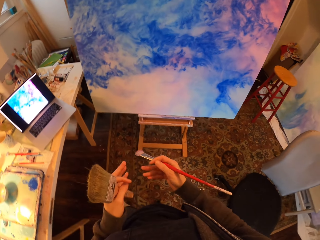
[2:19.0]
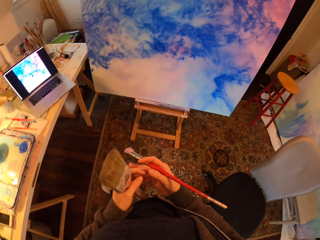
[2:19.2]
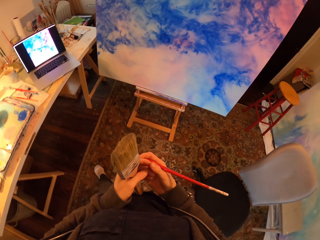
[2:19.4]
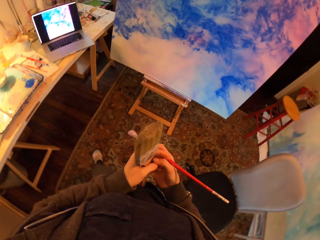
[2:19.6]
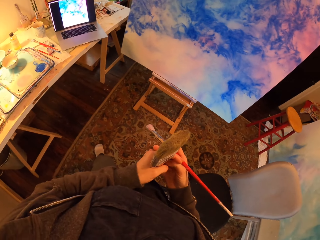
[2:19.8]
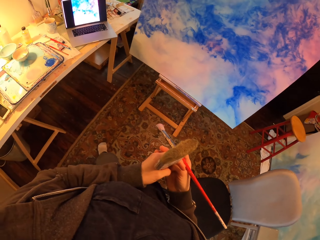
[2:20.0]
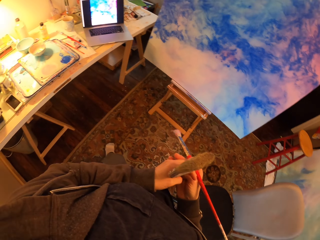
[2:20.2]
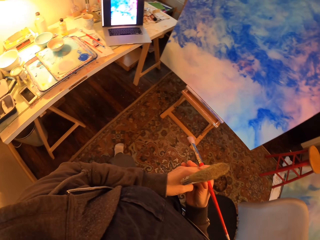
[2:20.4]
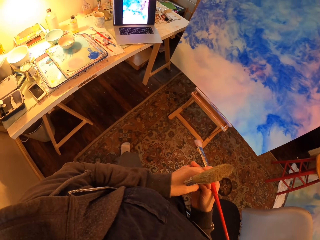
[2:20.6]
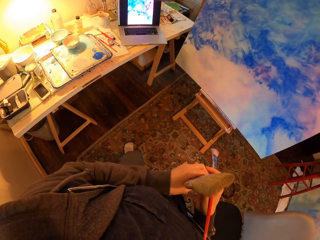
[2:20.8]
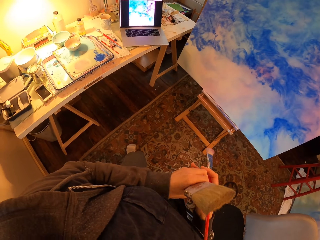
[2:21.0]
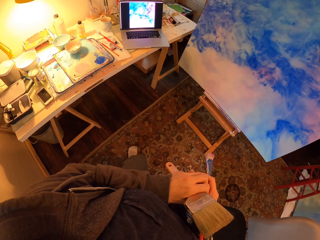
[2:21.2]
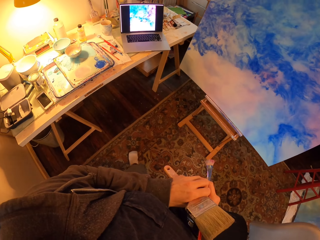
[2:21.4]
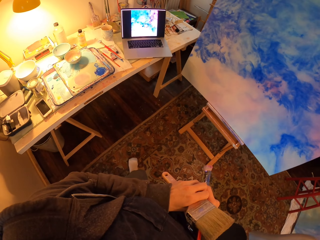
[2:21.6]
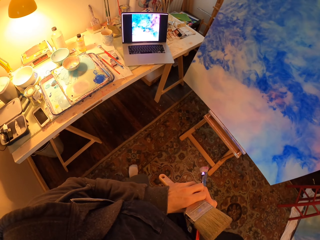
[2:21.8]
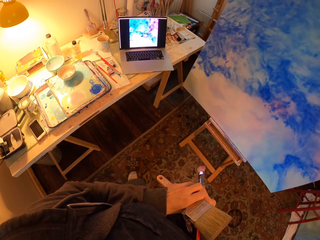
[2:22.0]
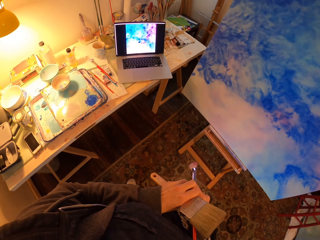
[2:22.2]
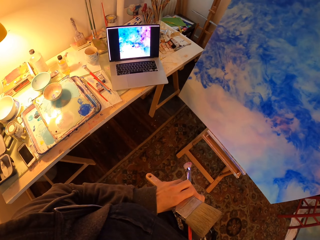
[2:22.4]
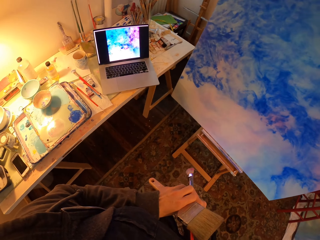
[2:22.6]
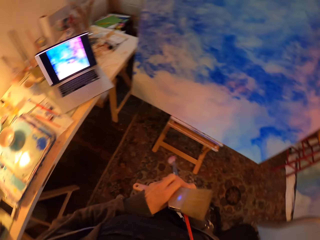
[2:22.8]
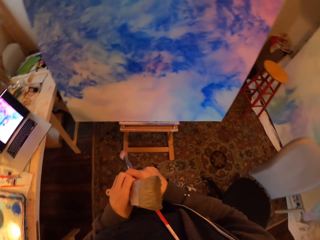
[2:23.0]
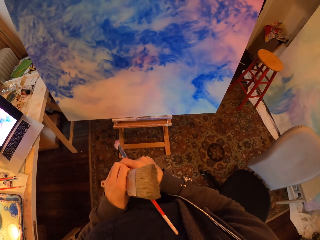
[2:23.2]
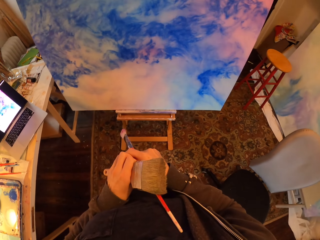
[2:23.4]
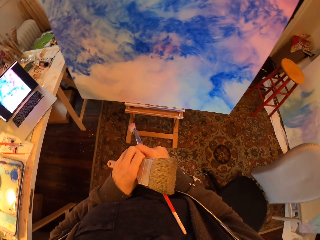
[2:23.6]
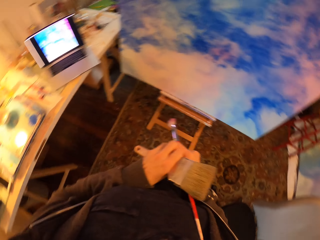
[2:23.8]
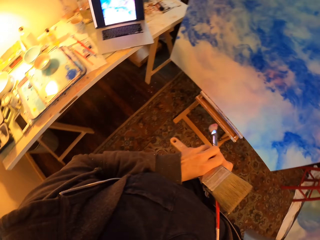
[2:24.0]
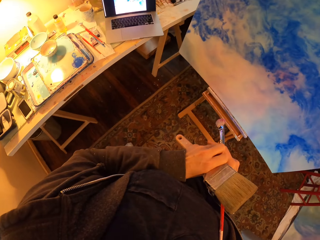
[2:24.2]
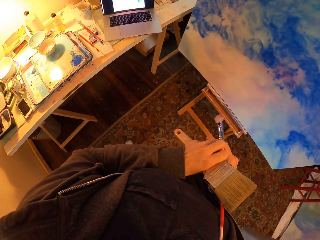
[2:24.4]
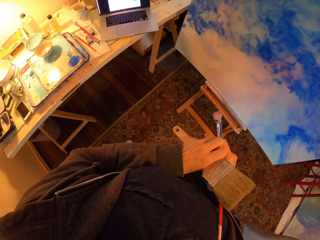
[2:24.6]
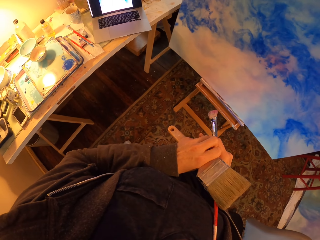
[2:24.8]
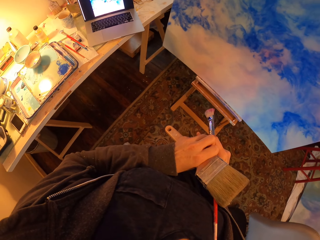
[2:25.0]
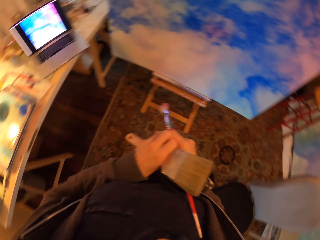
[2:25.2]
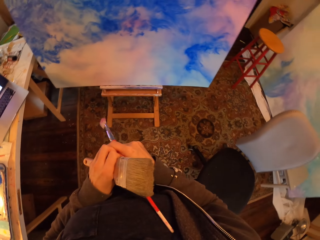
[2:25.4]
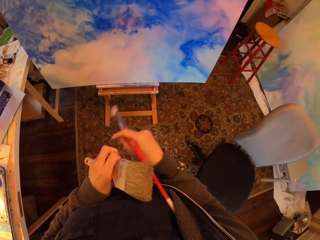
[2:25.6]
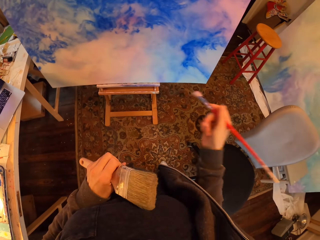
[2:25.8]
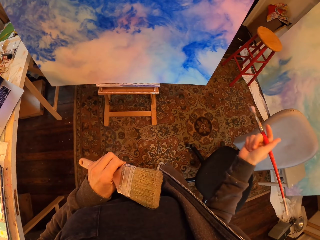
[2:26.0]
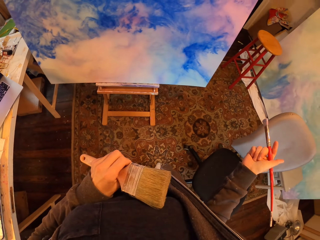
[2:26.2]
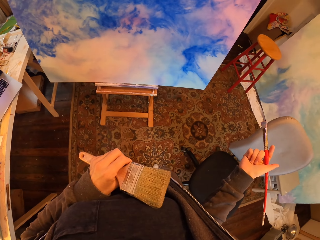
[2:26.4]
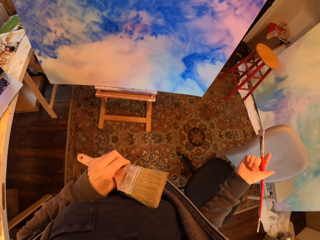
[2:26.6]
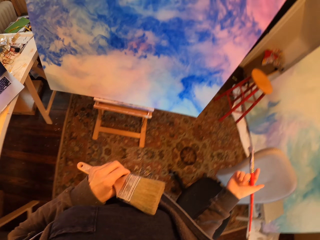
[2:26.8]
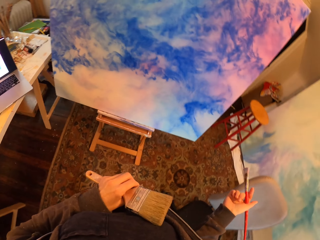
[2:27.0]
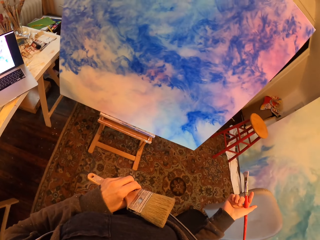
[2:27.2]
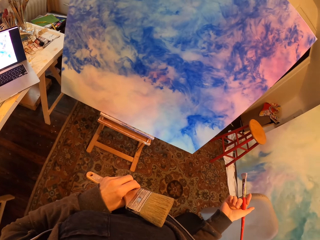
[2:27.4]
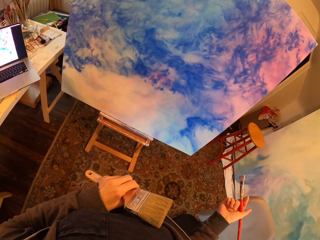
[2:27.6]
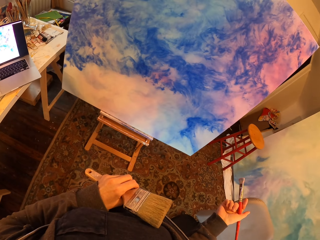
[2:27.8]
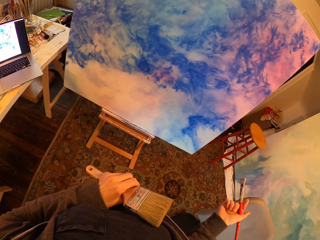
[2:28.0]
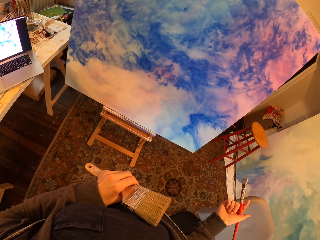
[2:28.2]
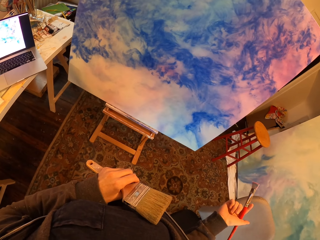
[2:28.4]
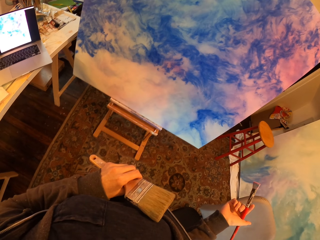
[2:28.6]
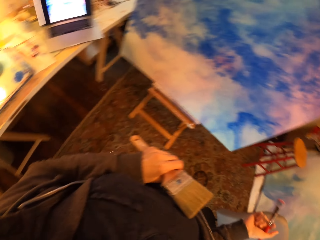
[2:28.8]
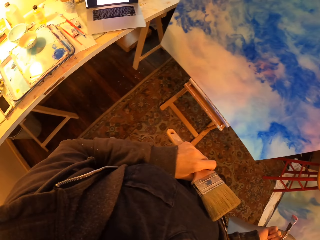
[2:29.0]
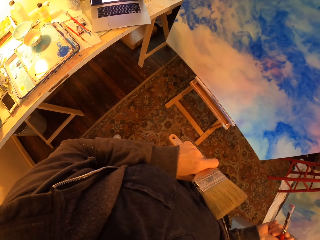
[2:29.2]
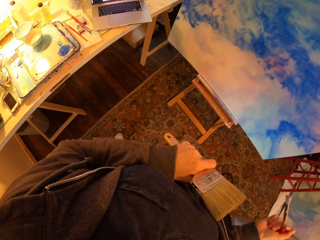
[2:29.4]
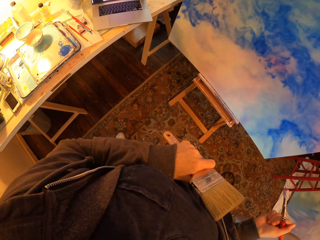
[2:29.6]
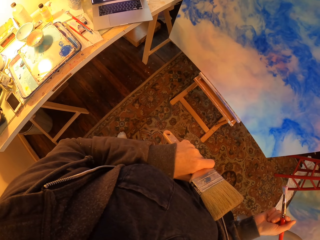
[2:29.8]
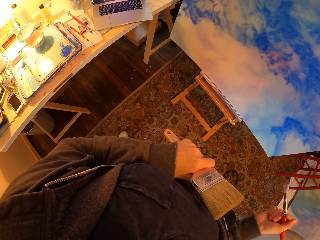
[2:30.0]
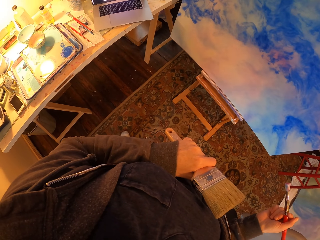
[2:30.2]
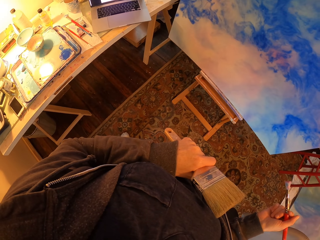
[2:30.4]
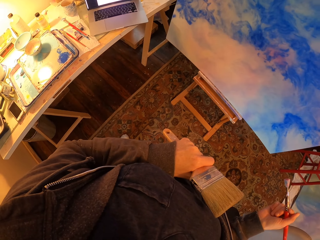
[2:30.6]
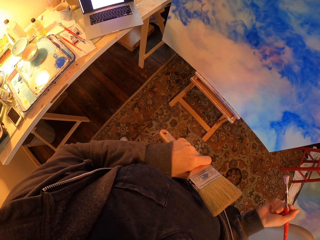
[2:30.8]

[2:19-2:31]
The camera wearer stares around.

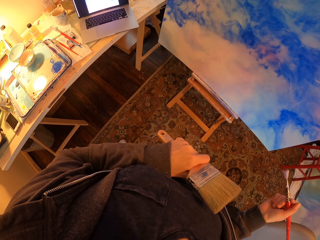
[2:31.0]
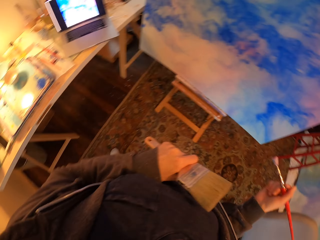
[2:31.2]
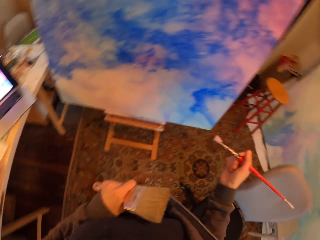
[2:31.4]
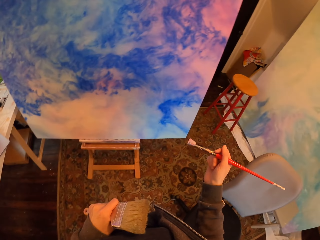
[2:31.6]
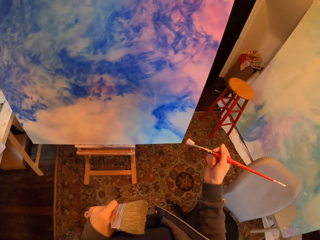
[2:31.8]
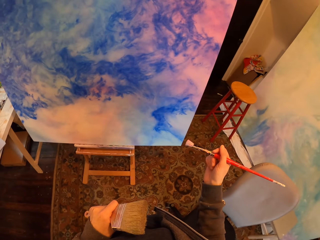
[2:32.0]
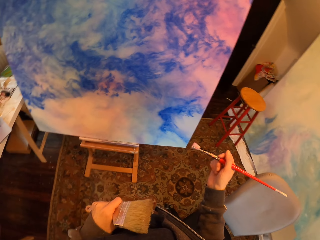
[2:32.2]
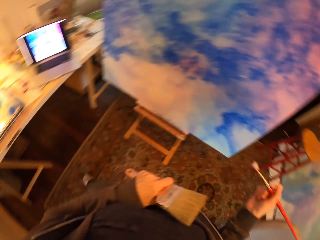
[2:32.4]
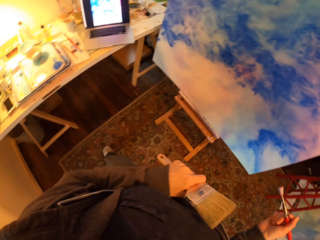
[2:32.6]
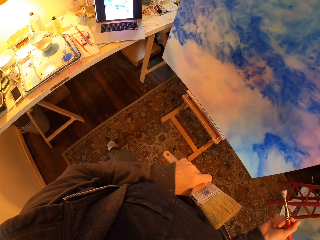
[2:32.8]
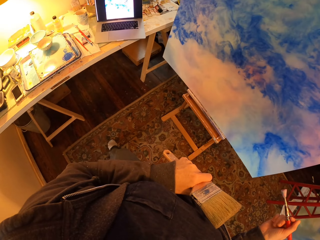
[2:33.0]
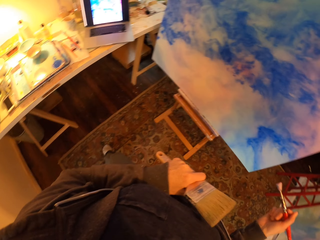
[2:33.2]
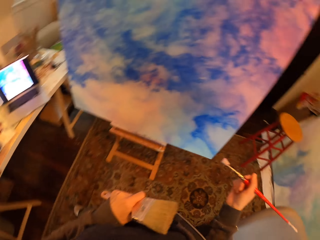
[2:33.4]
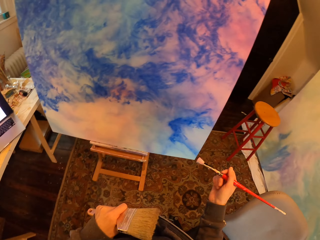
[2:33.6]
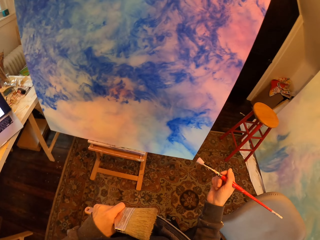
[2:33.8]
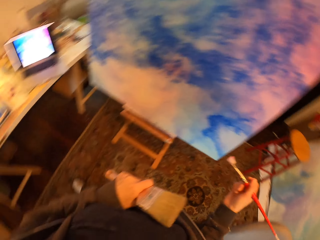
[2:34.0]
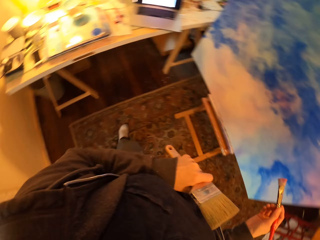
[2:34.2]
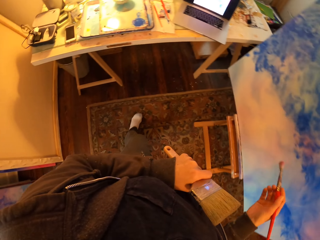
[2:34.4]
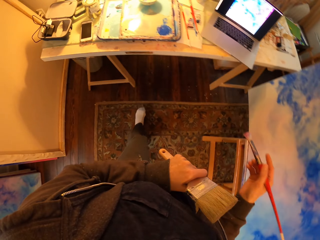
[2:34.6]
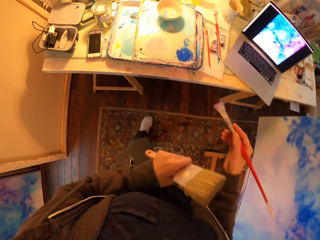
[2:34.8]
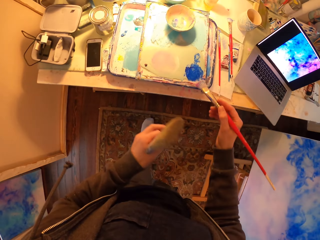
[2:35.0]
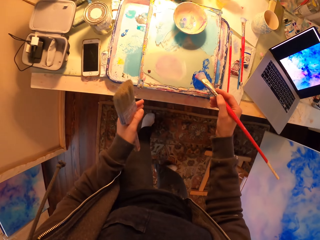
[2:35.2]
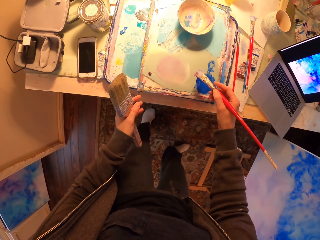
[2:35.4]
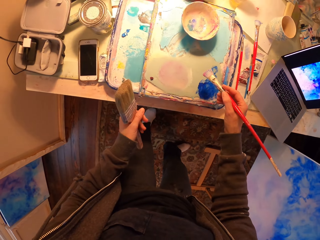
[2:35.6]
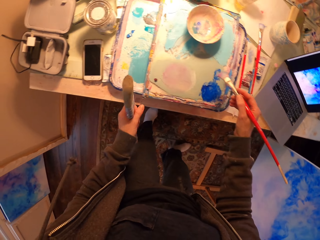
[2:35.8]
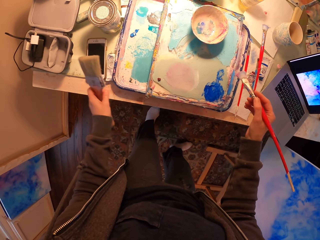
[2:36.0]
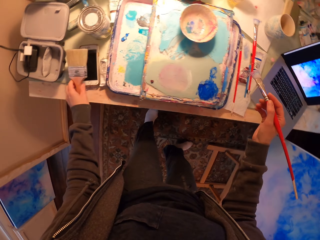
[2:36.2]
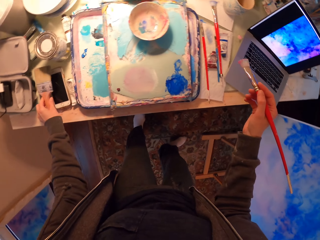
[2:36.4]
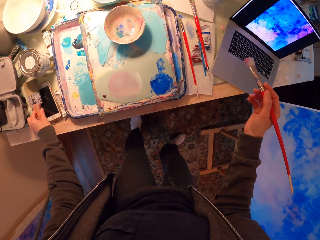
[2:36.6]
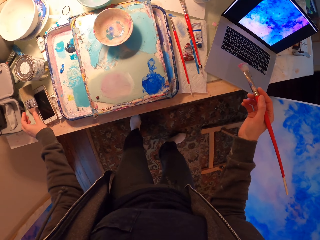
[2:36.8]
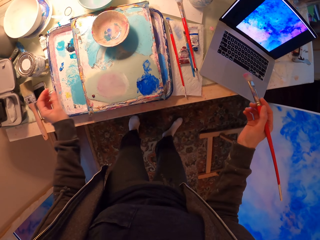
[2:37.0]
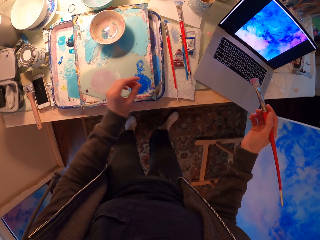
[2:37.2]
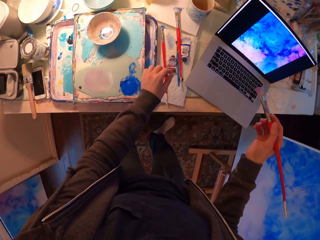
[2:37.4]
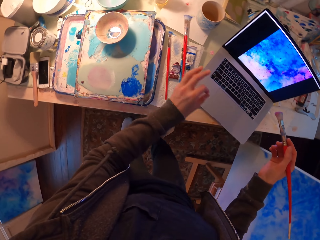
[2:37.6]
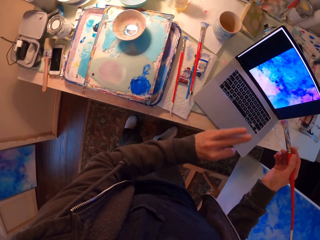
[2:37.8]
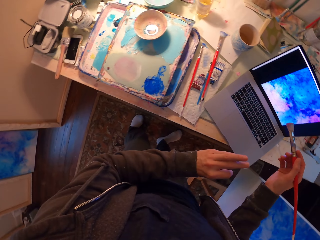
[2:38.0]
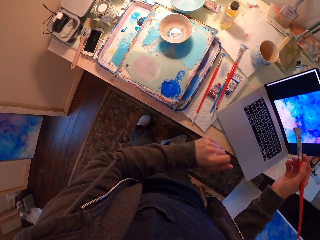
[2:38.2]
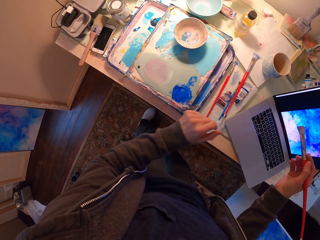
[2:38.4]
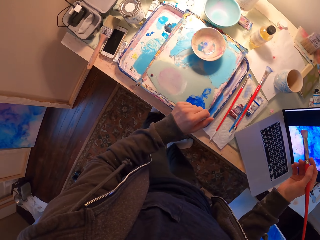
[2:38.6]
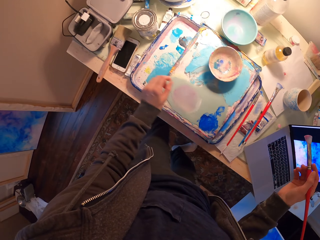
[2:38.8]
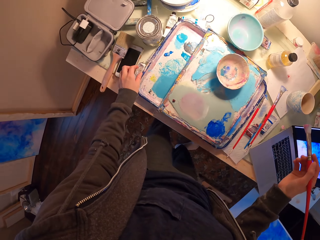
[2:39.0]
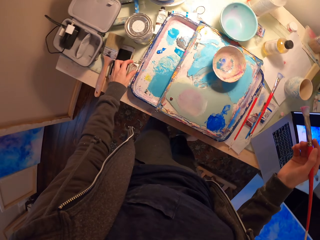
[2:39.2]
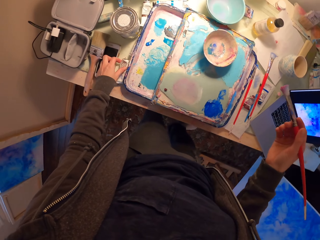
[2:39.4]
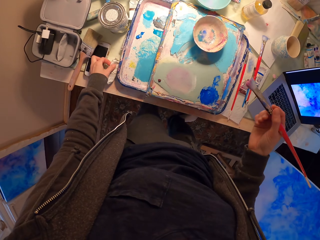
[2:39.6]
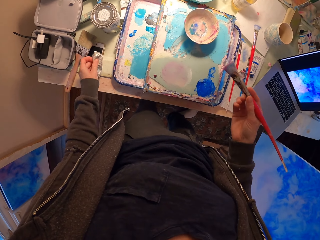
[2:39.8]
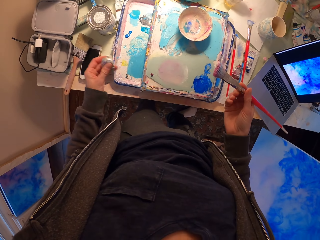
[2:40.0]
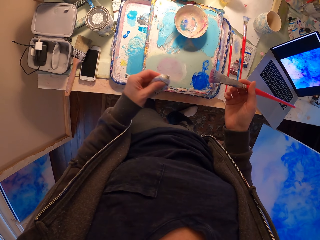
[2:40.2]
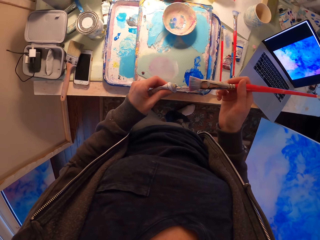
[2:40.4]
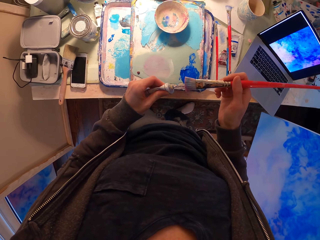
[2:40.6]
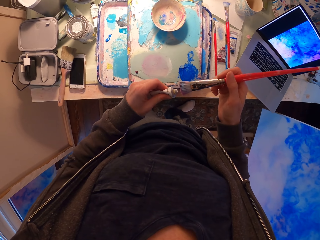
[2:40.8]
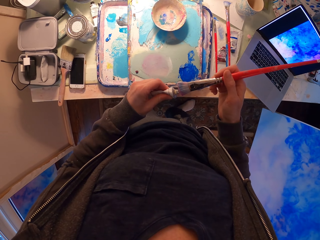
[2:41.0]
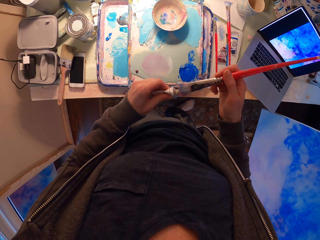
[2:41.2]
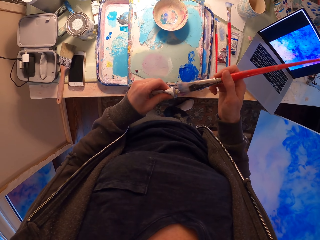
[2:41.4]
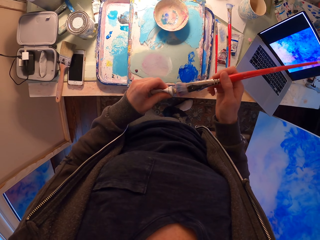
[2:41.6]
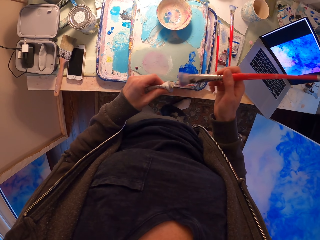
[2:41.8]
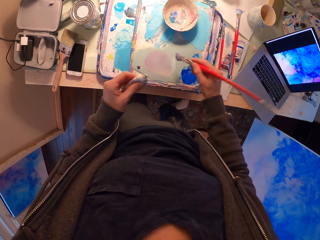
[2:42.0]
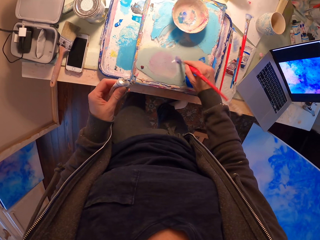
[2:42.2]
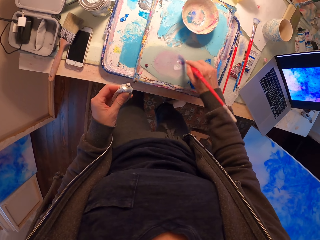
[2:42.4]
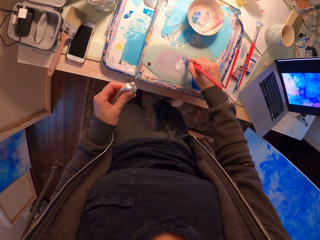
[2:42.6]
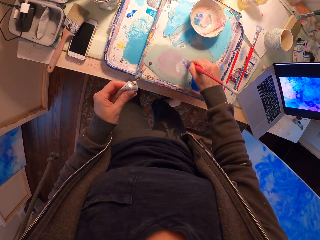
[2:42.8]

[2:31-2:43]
The camera wearer puts down the big brush on the table. They pick up the tube paint from the table with the left hand. They put paint on the small brush from the tube.
